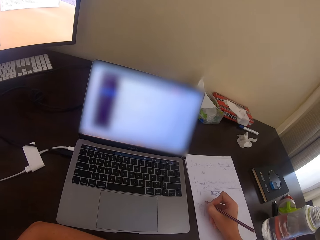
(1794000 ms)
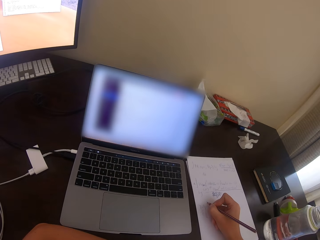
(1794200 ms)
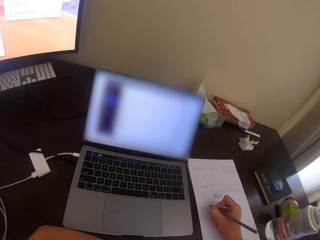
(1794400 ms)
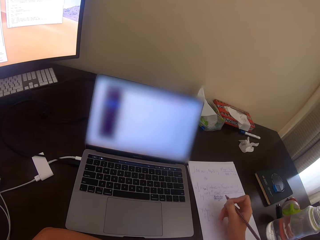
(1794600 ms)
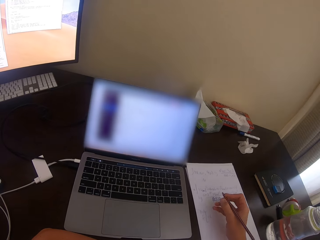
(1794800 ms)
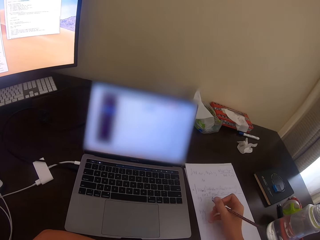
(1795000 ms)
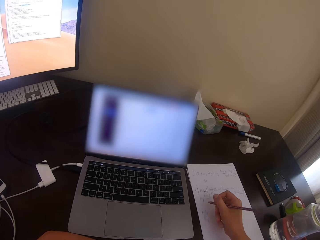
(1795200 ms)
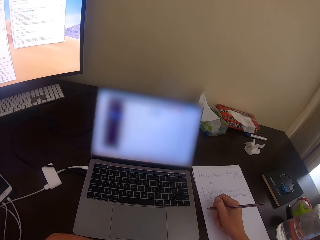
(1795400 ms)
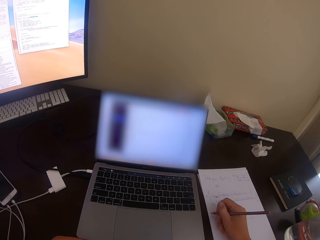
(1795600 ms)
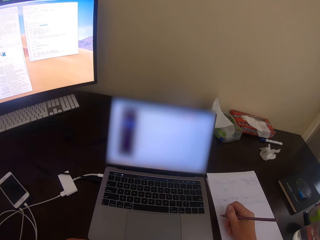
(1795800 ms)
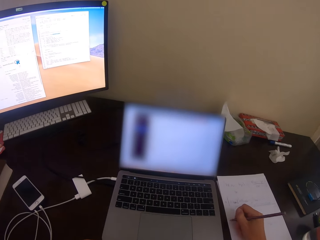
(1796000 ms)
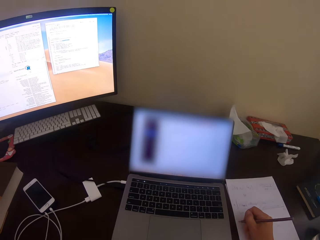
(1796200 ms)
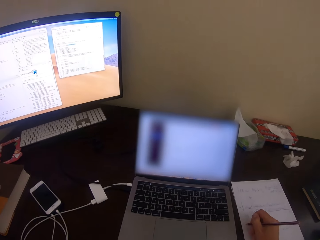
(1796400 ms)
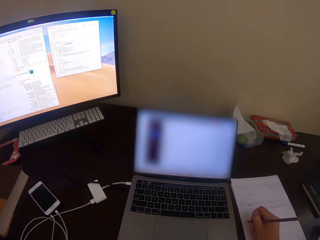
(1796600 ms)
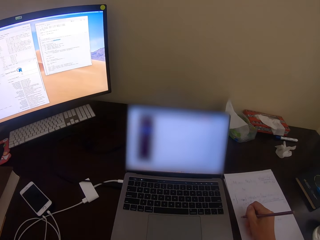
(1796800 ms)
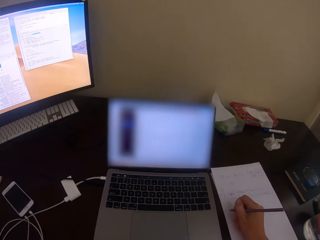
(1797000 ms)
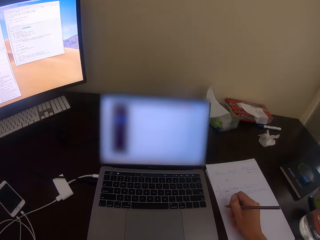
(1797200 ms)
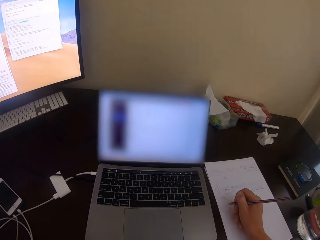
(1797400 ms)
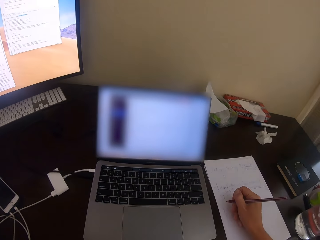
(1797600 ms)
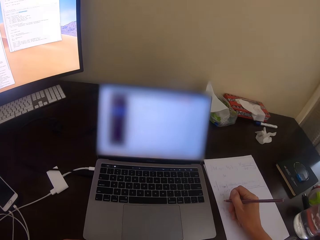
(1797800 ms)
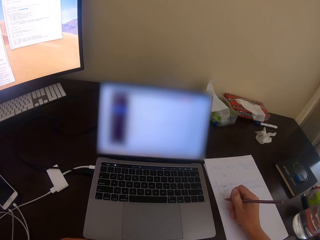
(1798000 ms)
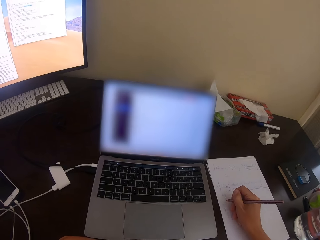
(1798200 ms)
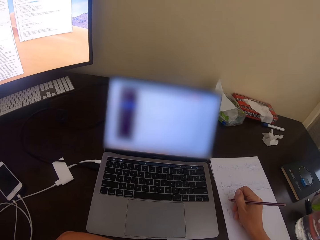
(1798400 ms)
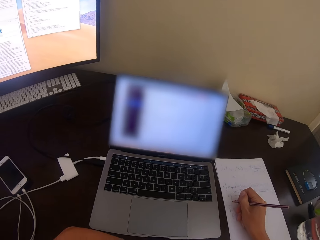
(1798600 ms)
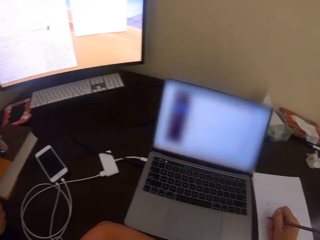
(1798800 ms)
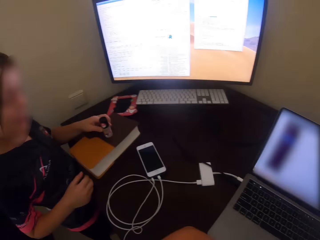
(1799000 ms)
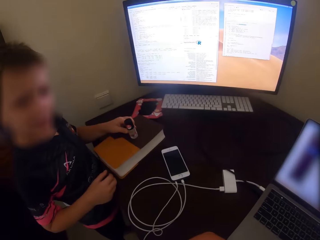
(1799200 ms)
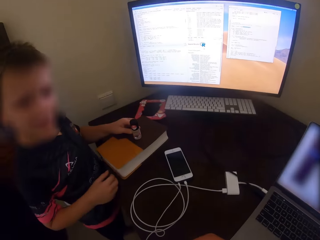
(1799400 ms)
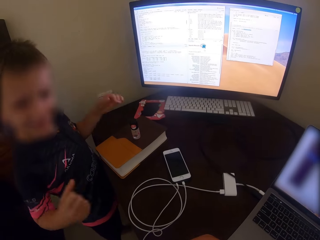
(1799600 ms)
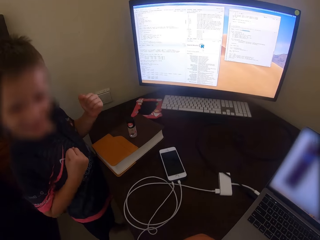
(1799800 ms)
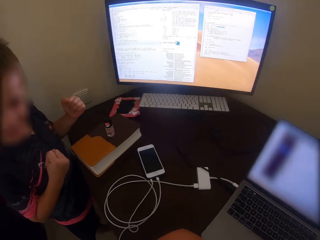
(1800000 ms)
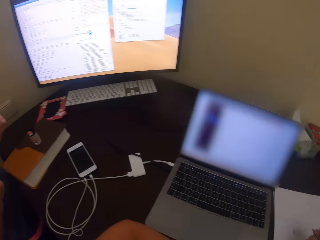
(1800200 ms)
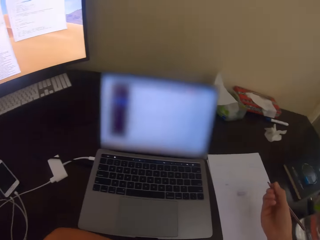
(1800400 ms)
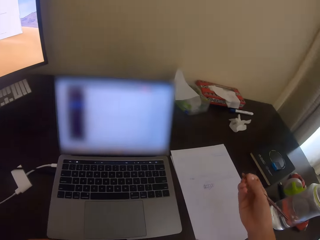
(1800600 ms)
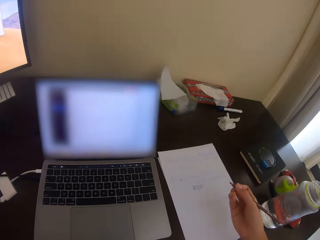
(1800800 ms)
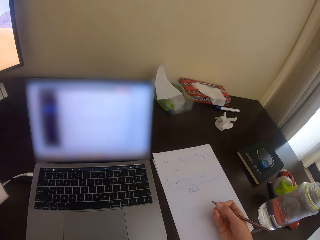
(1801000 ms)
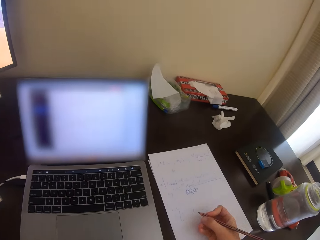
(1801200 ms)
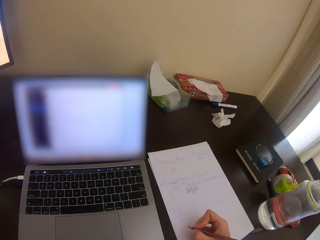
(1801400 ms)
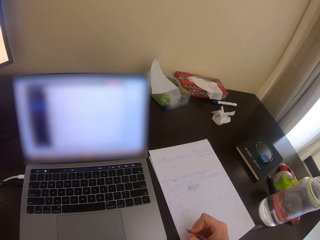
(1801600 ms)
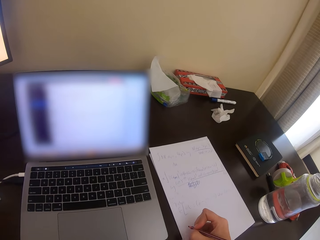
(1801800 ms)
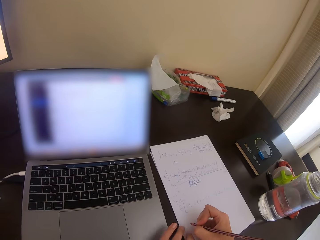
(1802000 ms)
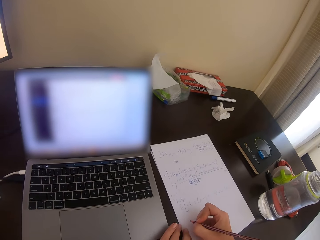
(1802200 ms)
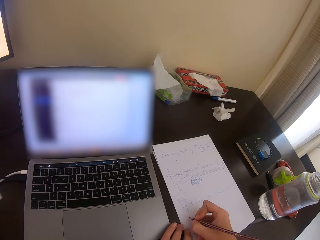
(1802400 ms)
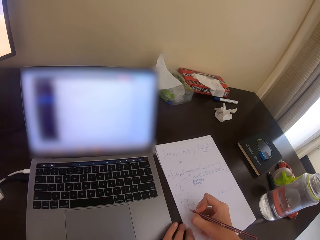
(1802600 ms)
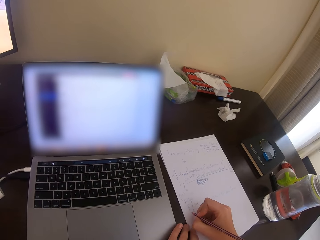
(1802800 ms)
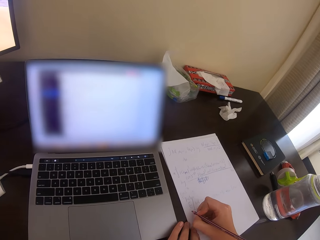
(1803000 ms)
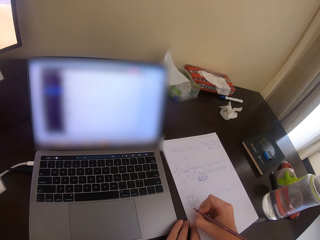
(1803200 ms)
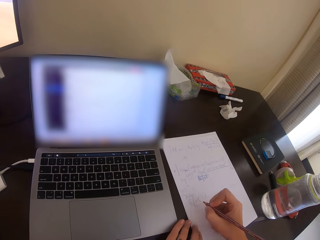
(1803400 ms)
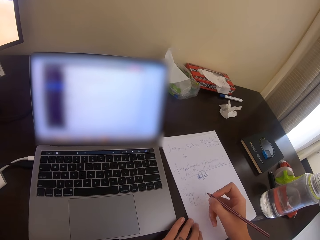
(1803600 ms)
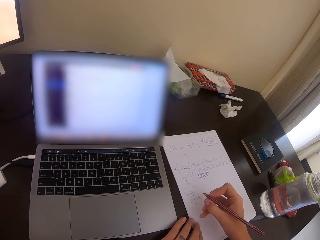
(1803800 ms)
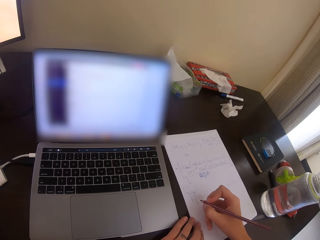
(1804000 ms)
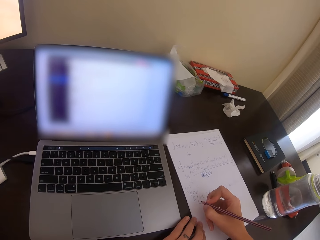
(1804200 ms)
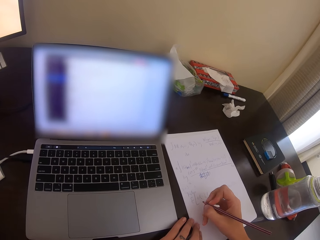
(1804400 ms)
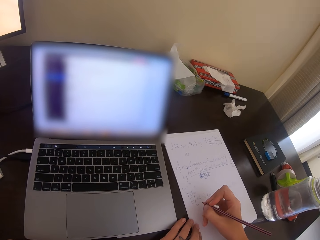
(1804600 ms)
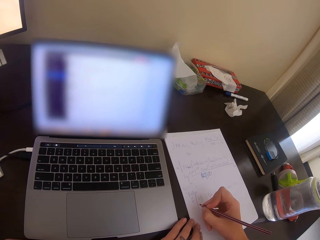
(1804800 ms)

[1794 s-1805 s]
A kid moves the hand. The kid converses with the camera wearer. The camera wearer writes down.

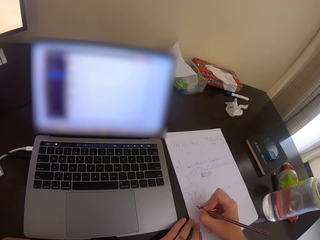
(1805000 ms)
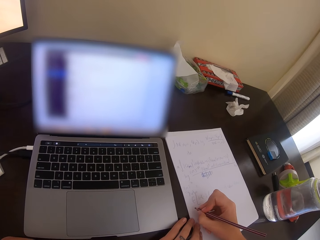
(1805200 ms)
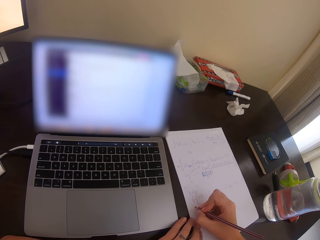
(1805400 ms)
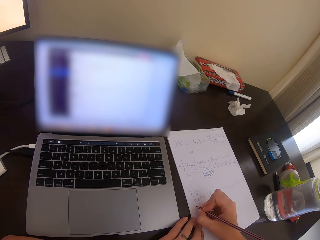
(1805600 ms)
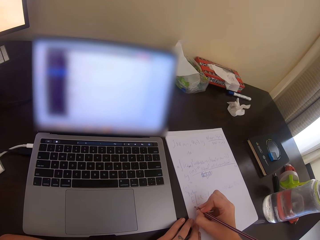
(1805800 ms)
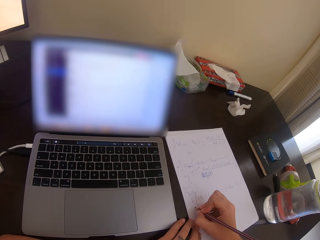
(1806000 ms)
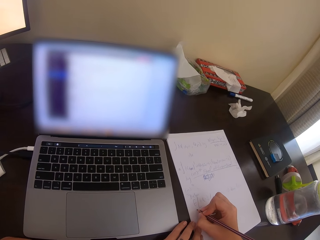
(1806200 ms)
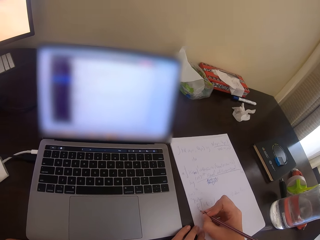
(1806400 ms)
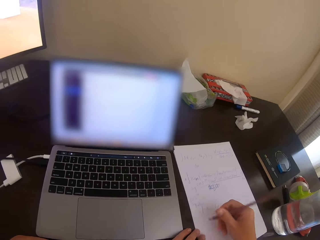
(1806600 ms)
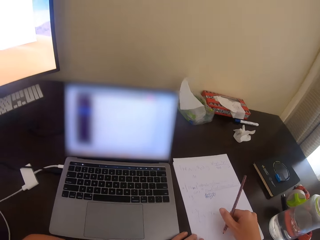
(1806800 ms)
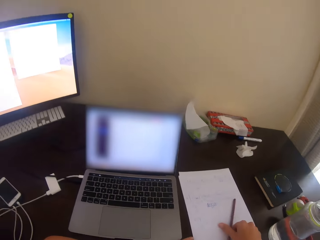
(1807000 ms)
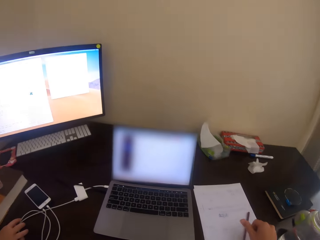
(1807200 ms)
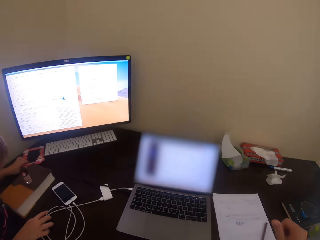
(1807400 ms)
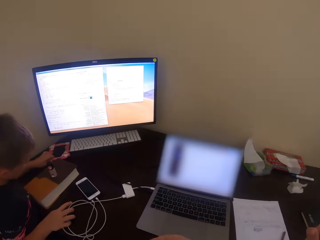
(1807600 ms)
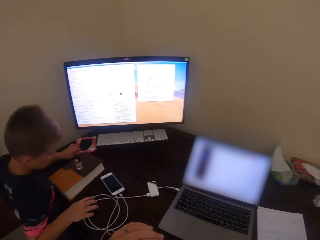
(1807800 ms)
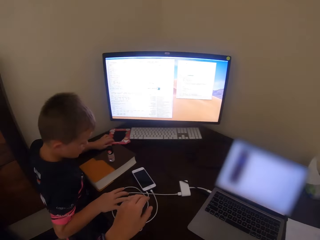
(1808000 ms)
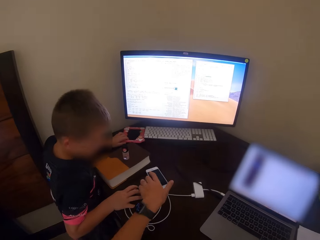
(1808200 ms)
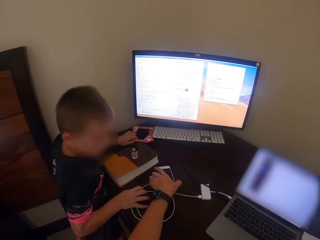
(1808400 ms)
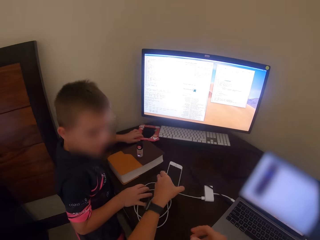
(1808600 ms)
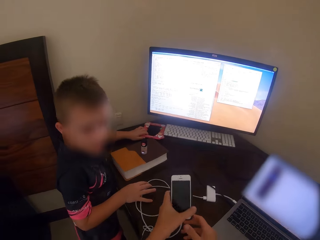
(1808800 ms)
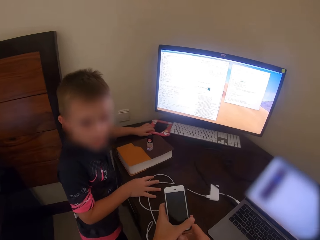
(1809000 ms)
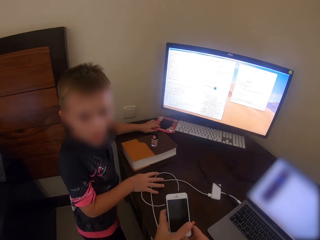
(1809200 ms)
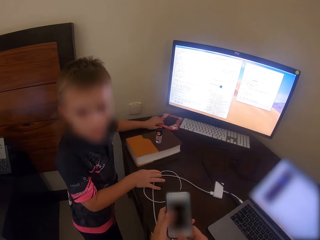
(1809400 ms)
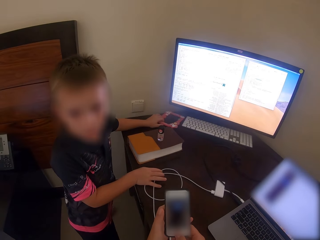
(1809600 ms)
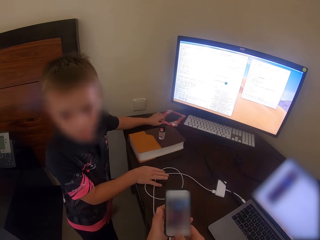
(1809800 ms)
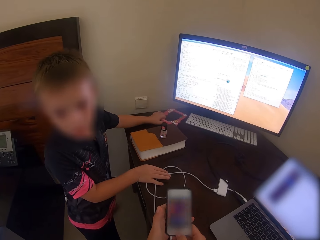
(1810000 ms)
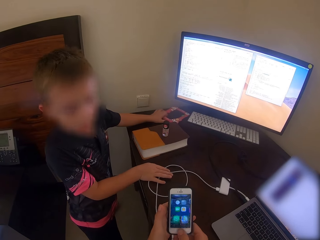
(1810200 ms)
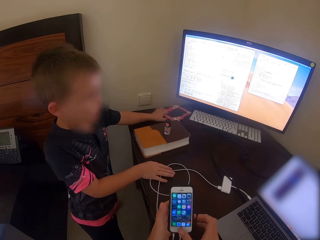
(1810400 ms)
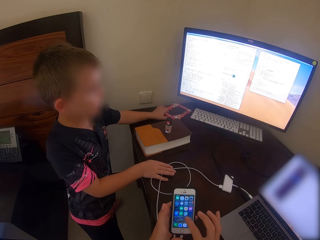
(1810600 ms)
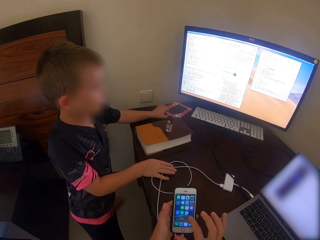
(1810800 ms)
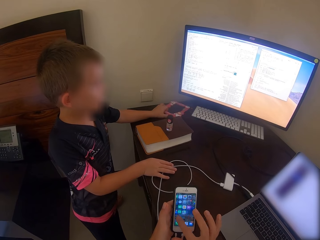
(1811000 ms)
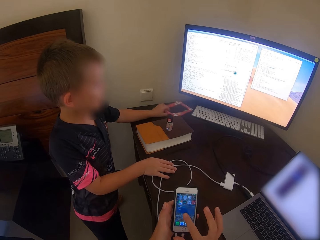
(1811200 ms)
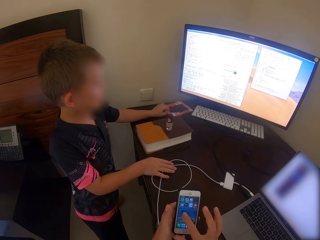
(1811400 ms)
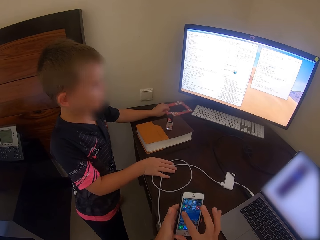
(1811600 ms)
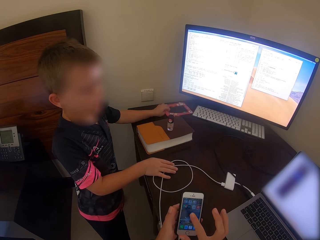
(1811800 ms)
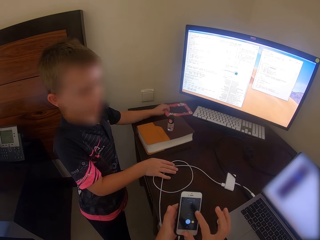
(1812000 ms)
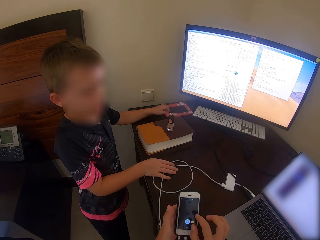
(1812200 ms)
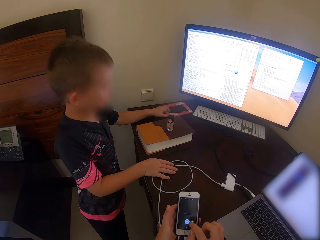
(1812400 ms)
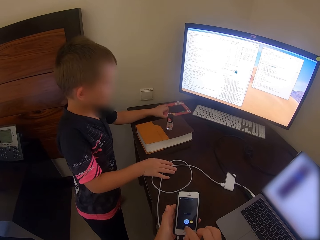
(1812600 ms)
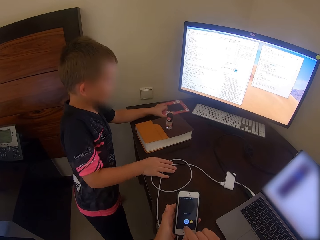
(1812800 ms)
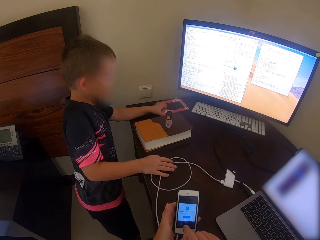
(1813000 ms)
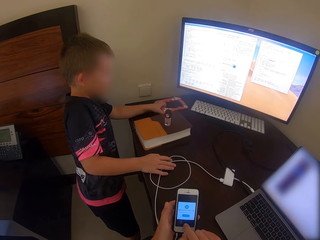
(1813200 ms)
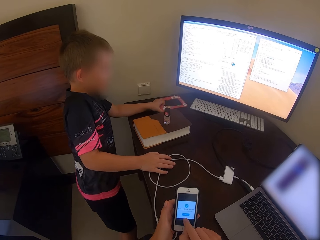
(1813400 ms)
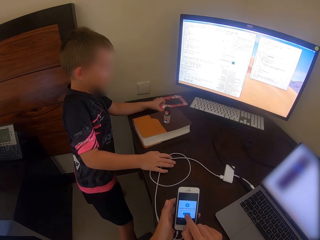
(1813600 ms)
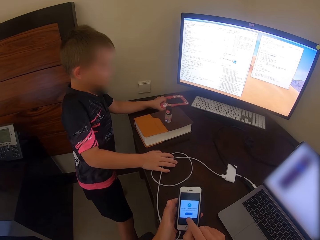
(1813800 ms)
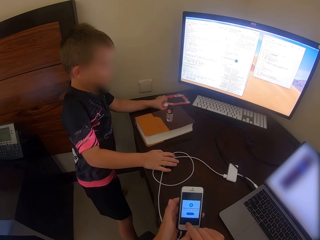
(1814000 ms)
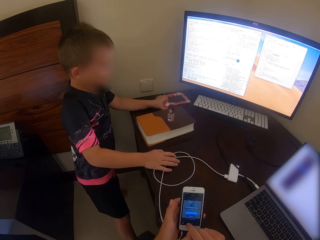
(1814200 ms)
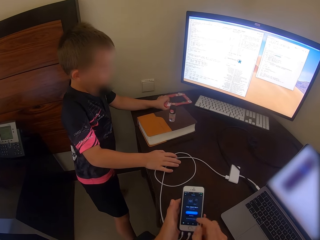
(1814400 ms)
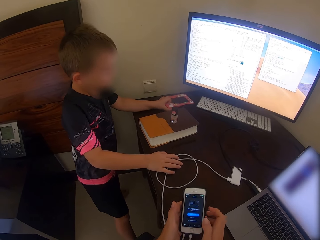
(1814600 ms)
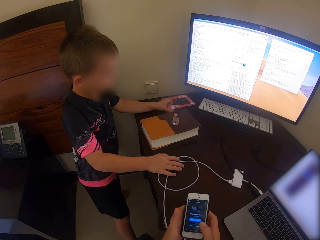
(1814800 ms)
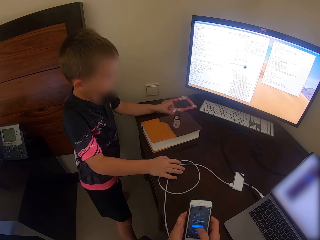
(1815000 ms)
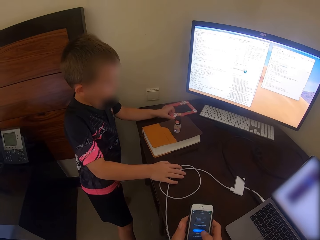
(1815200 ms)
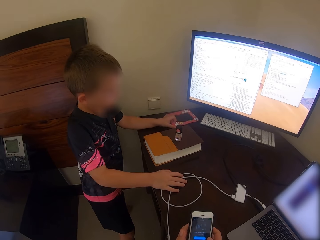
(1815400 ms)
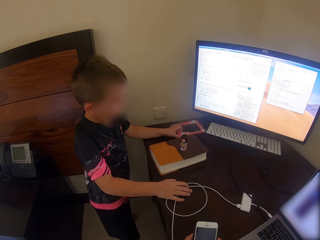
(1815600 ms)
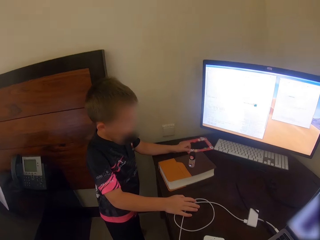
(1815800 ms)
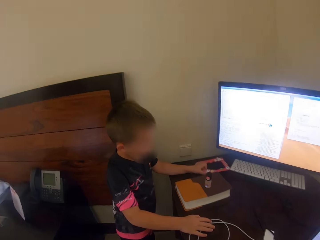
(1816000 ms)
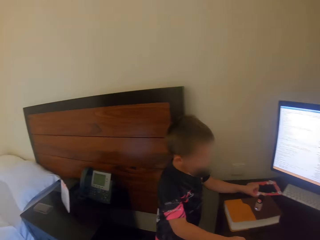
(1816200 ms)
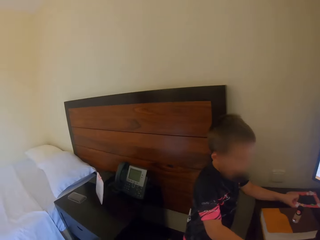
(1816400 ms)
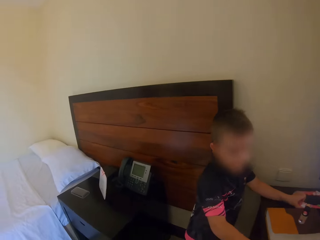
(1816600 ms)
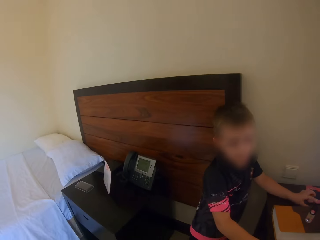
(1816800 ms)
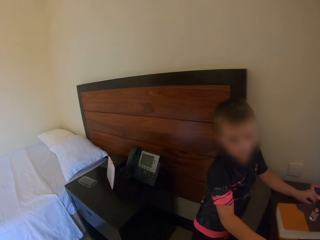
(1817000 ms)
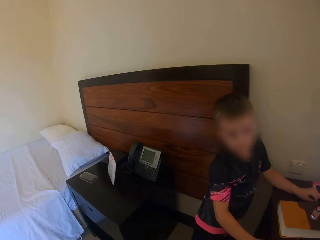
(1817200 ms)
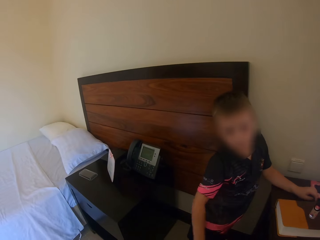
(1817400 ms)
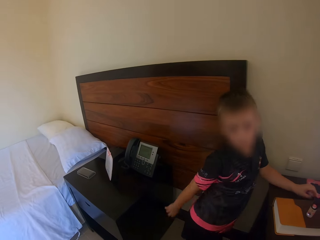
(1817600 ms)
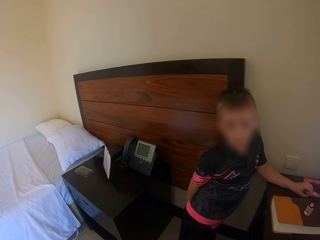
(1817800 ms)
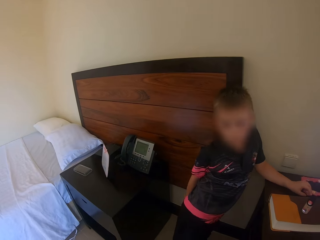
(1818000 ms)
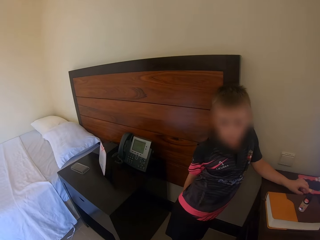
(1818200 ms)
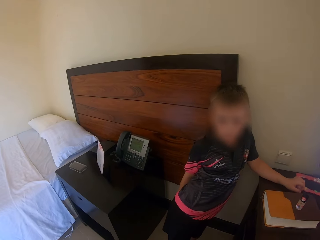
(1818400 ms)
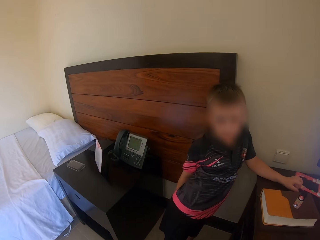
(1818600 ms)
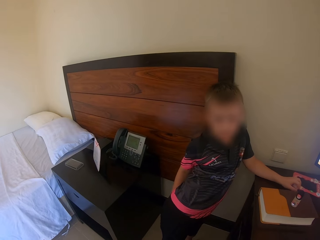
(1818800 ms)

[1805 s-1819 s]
The camera wearer writes on the paper. They put the pen on the paper, pick up the phone from the table, use the phone, and scroll the phone. They converse with the kid.
